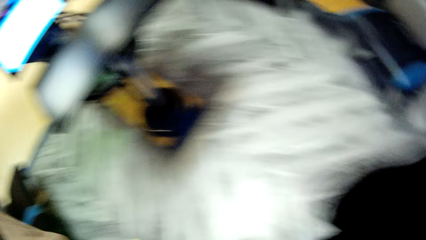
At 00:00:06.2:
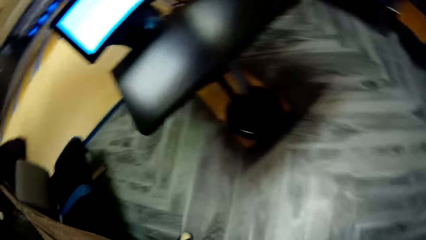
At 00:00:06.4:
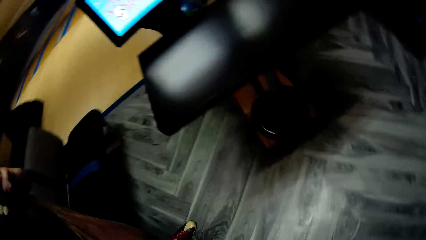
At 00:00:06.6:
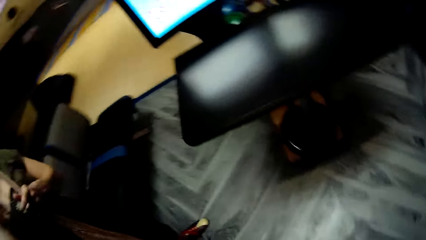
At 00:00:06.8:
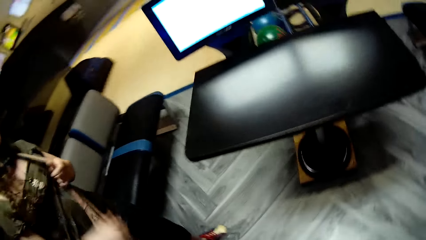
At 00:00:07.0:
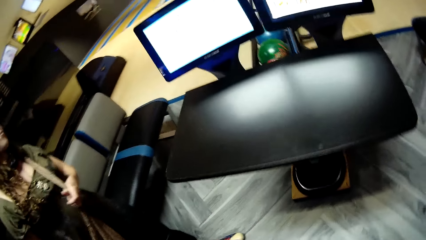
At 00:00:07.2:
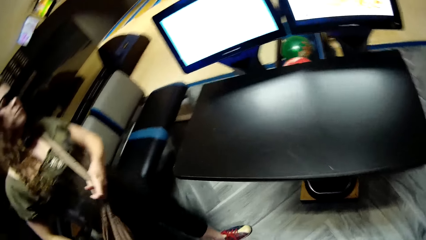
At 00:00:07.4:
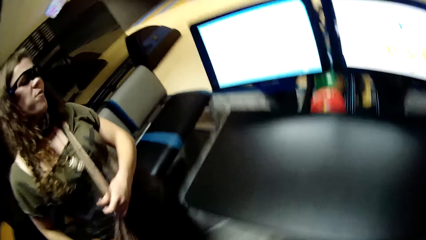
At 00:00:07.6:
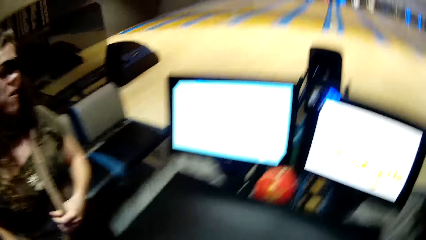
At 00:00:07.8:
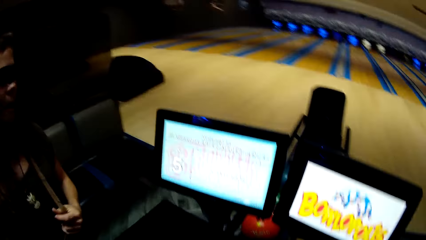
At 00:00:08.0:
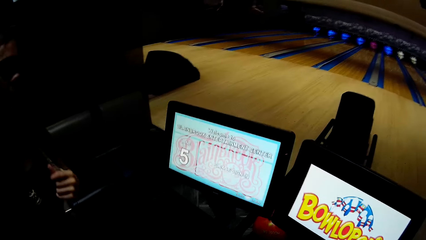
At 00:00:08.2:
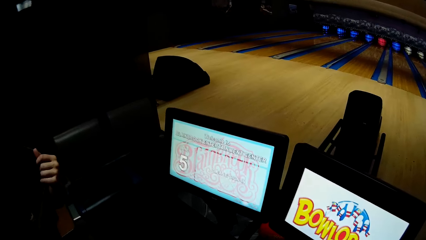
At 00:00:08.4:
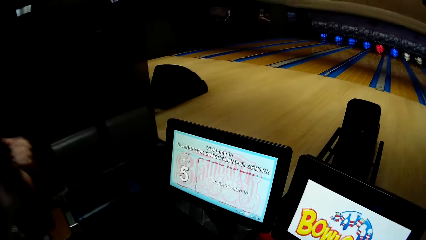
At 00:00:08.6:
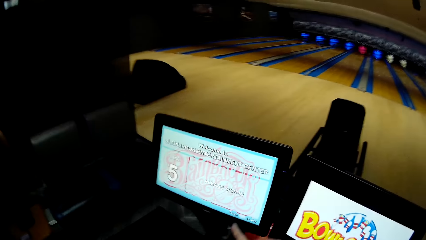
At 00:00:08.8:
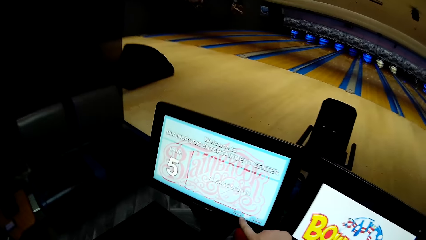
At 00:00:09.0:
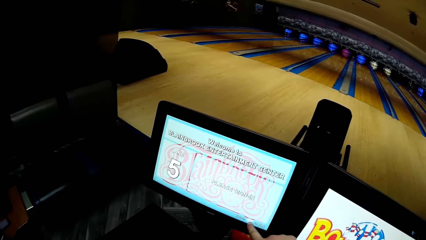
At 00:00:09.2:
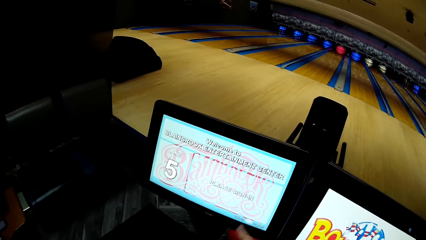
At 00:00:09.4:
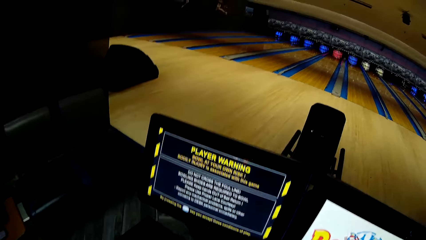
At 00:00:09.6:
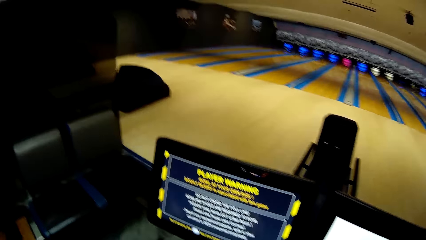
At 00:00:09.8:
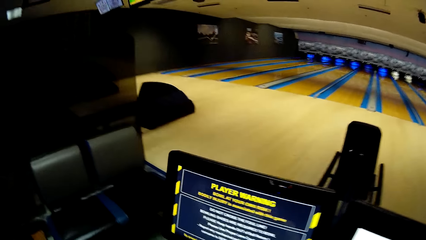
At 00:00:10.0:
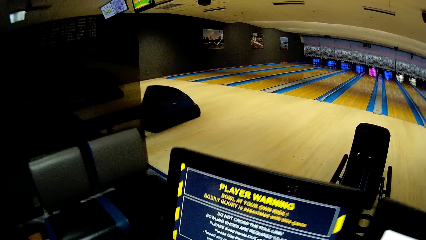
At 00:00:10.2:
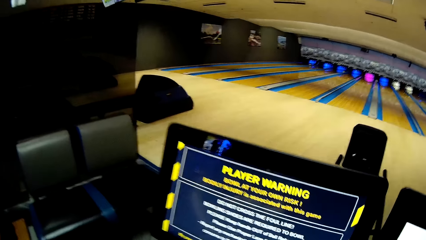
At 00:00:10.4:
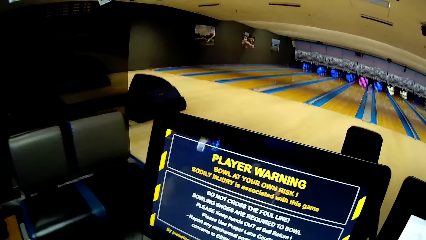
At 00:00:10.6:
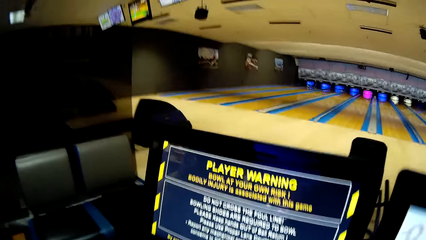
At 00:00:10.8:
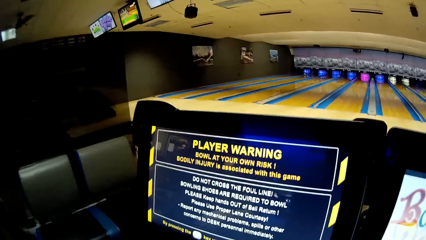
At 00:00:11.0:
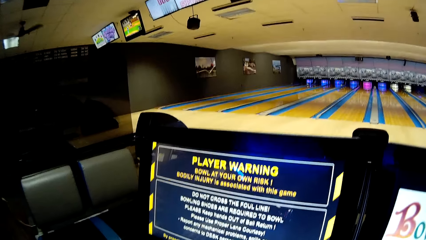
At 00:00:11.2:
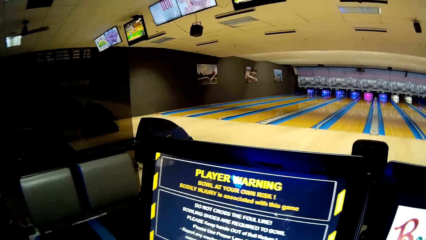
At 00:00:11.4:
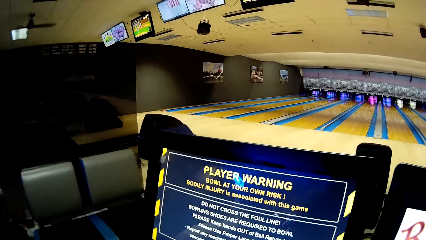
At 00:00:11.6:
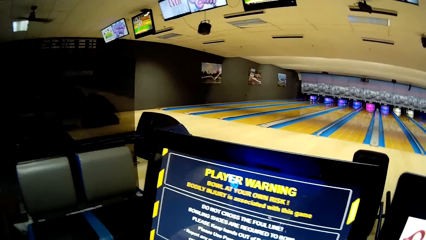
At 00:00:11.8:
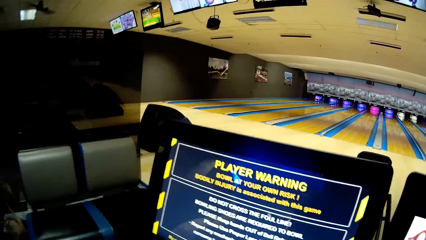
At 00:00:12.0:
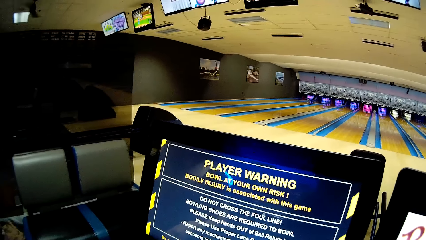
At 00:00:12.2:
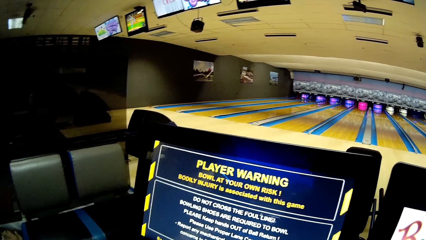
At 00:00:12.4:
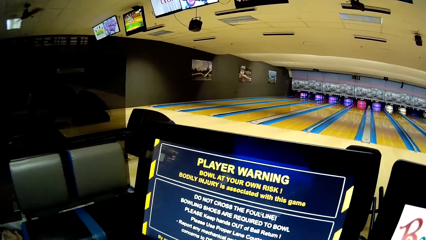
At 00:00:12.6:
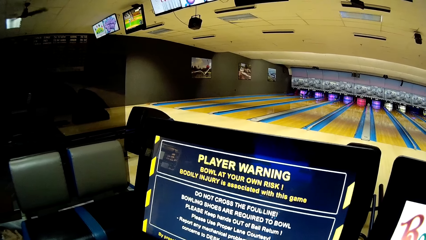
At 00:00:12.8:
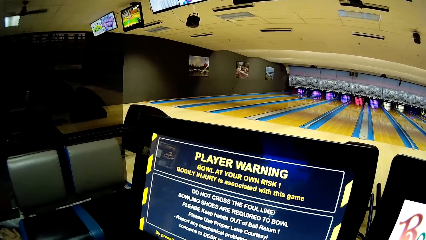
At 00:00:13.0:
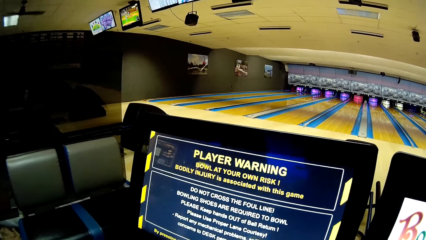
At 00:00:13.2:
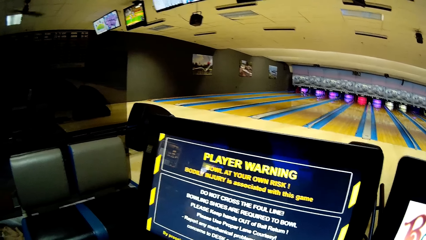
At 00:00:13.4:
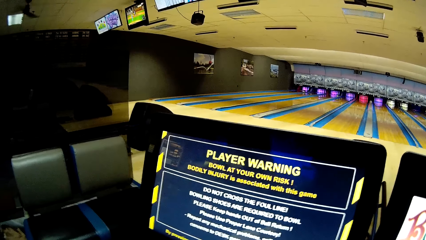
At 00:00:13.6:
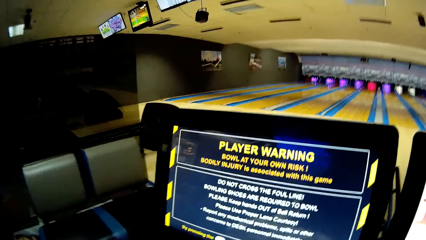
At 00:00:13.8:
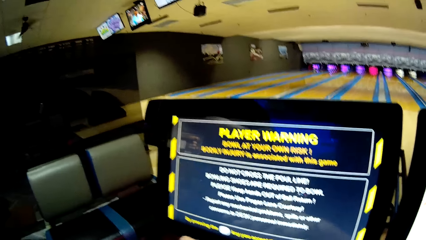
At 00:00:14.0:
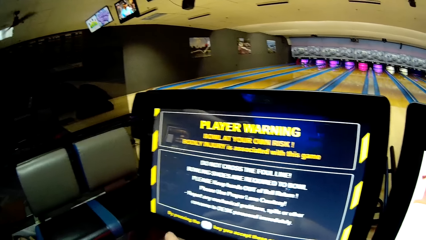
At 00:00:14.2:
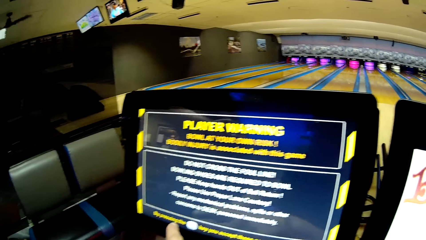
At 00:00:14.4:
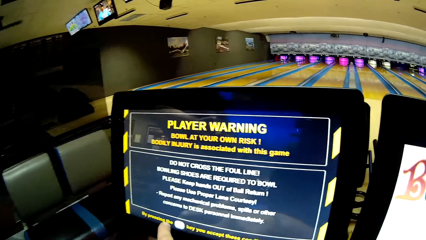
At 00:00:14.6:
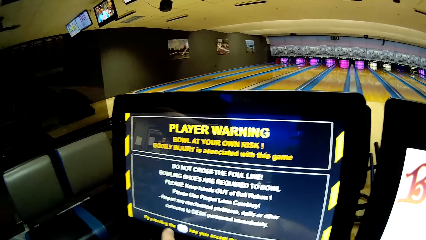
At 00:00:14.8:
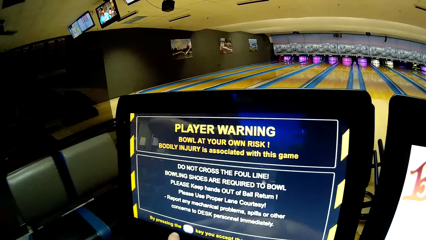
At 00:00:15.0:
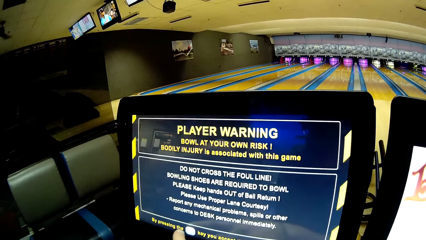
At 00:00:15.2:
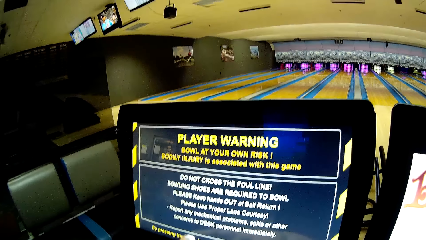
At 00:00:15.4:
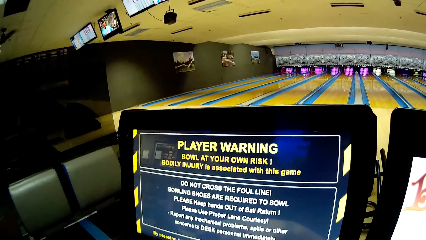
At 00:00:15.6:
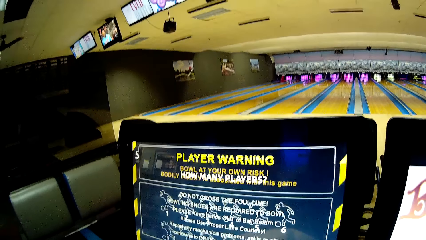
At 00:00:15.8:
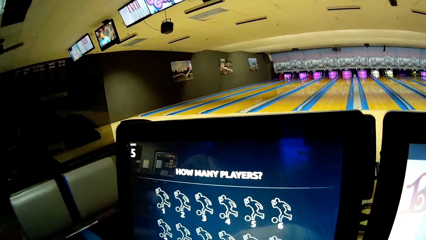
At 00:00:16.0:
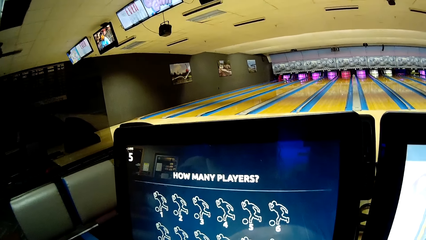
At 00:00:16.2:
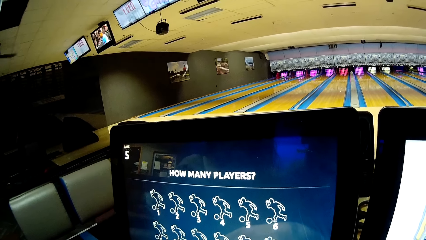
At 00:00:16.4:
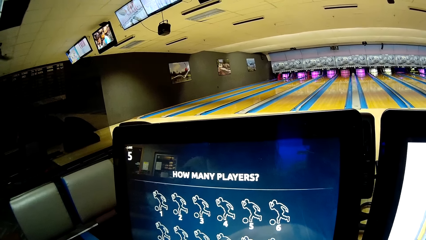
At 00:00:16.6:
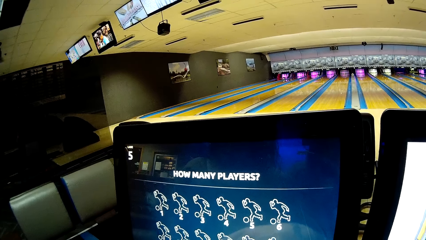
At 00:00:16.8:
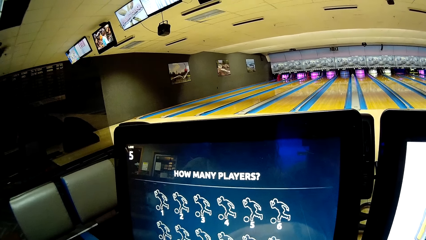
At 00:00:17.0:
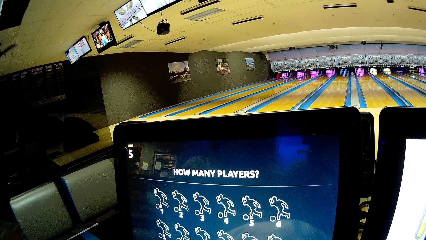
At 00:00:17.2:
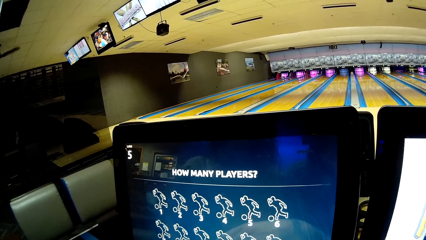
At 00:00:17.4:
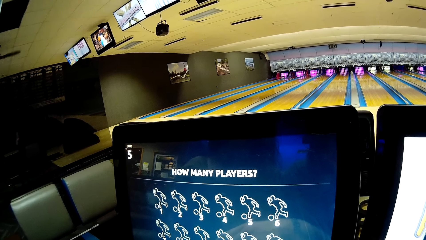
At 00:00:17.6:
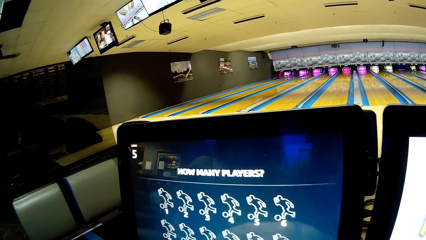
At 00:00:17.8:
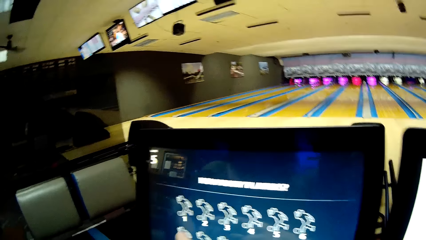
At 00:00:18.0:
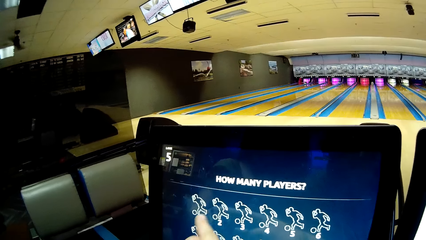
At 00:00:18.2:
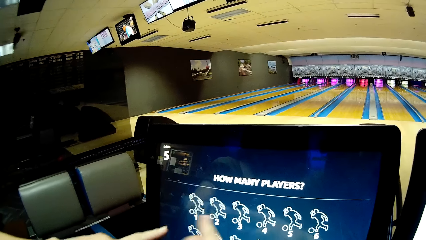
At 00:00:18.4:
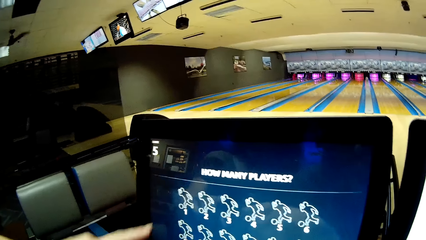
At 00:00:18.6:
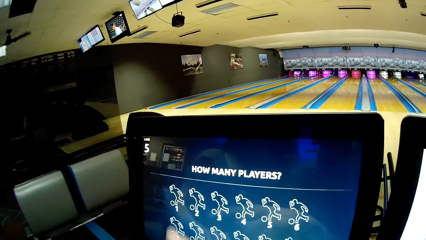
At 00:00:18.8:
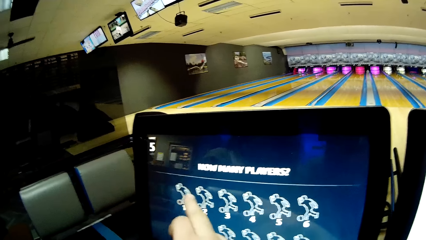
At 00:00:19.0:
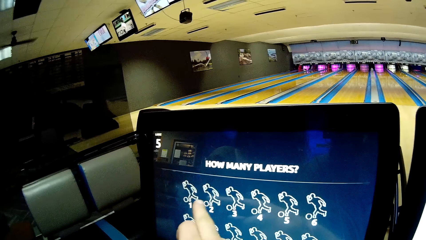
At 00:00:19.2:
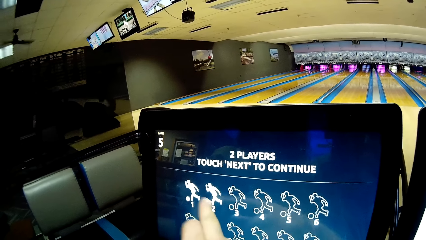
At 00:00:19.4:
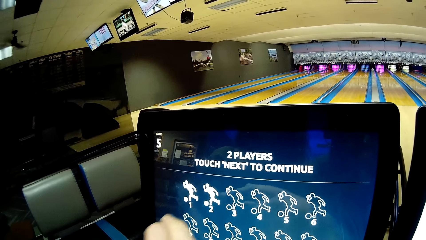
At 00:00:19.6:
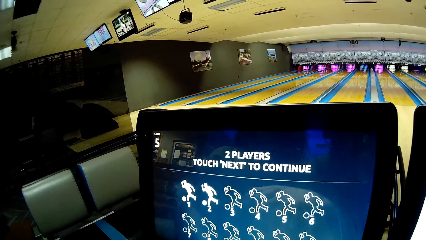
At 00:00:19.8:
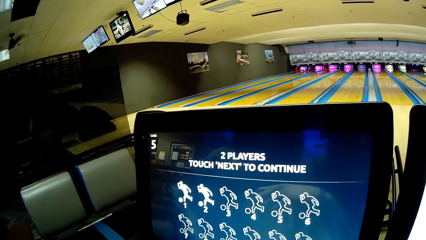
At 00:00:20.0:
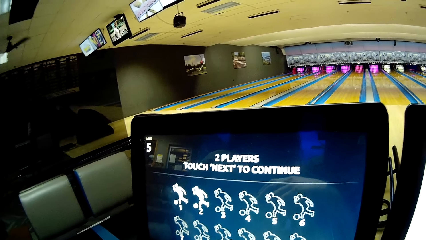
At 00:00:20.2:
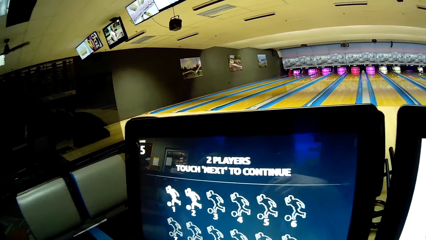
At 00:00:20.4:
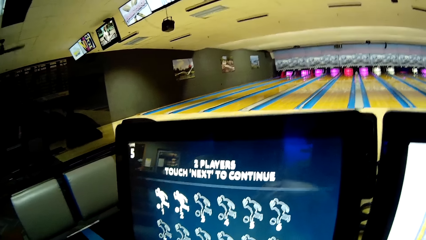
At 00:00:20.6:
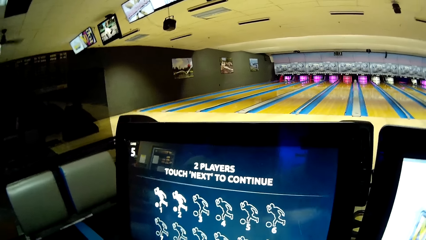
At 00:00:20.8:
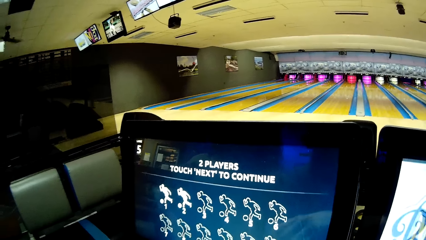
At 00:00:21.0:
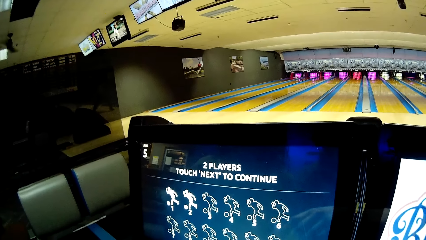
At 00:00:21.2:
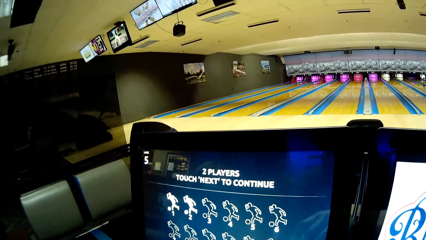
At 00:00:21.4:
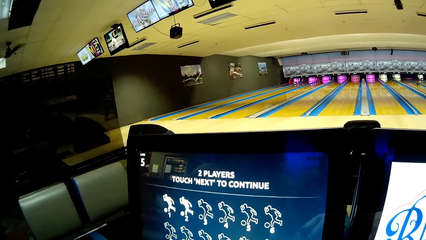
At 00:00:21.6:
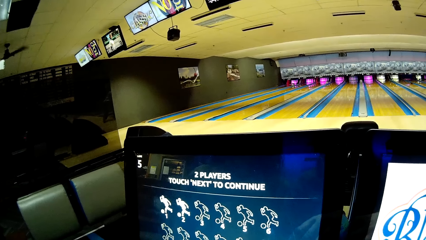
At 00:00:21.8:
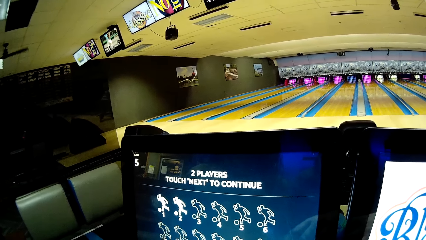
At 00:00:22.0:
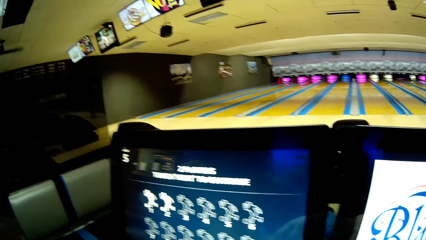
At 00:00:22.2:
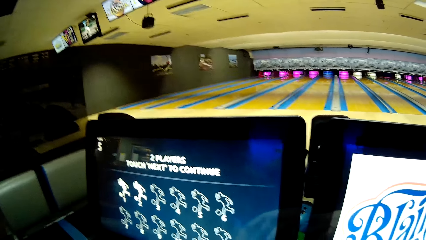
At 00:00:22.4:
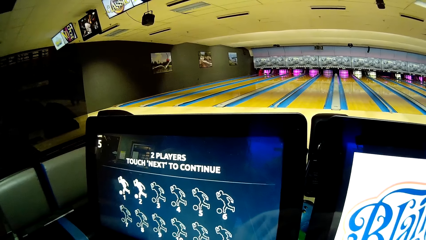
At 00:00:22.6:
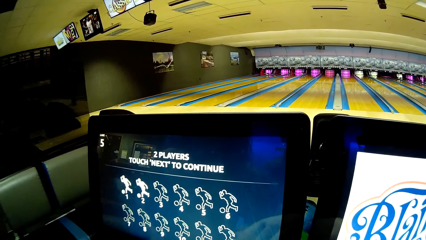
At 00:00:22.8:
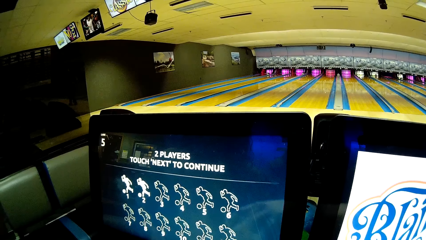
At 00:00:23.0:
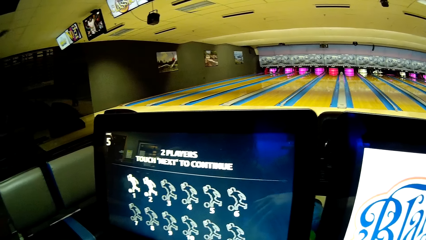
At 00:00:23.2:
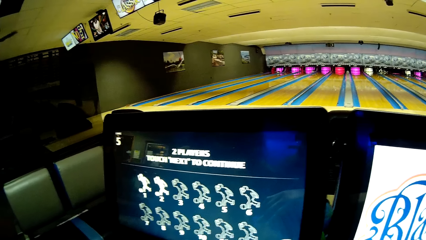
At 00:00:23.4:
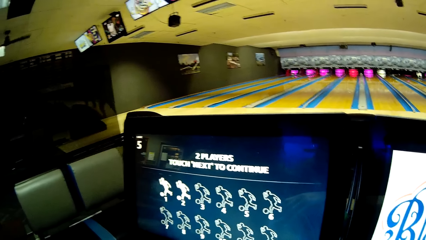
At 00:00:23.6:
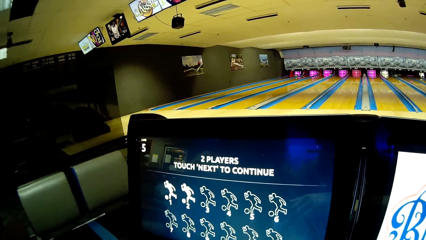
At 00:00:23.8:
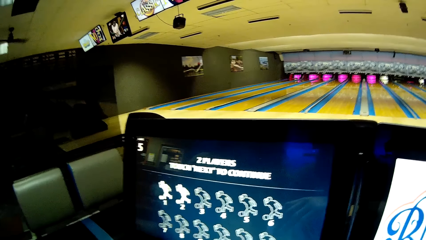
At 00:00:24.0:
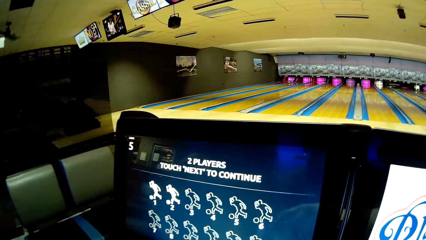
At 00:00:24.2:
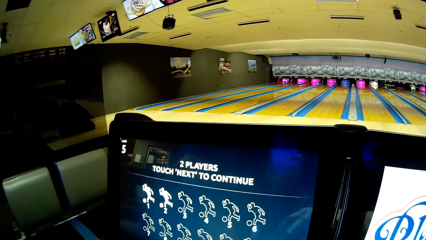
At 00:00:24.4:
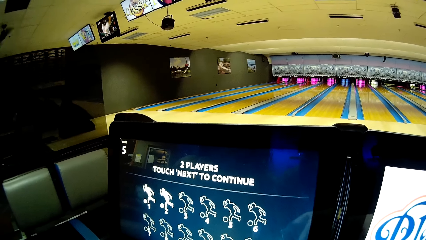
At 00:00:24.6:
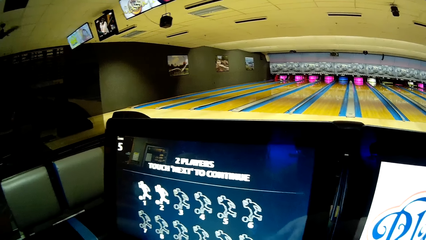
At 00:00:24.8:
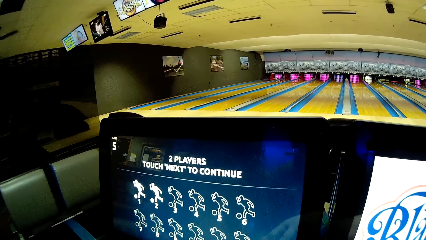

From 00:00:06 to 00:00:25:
The camera wearer looks around. A woman holds the bag. The camera wearer looks at the screen. They operate a touchscreen computer. They point at the screen.
